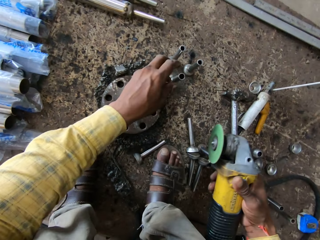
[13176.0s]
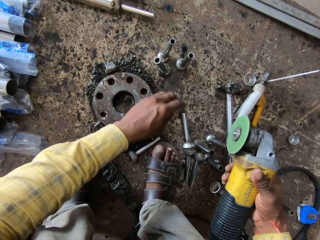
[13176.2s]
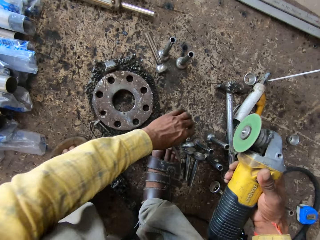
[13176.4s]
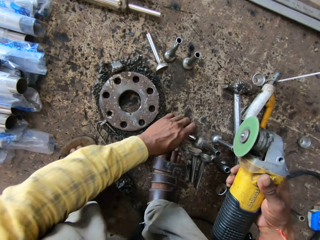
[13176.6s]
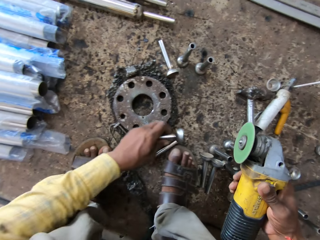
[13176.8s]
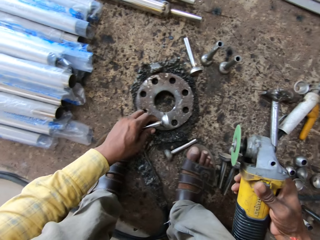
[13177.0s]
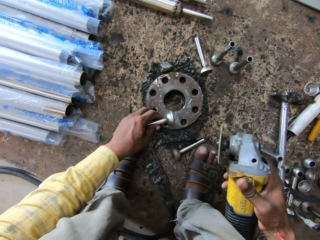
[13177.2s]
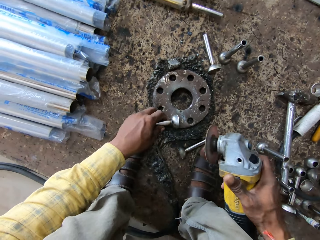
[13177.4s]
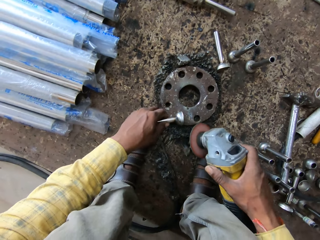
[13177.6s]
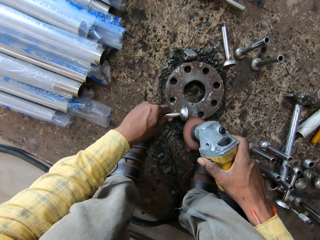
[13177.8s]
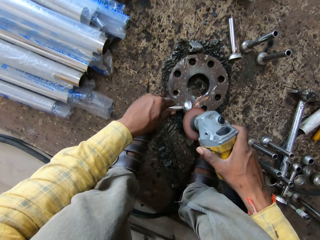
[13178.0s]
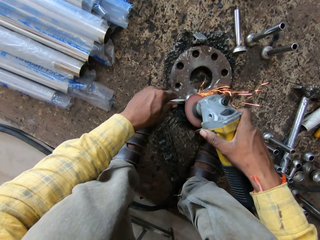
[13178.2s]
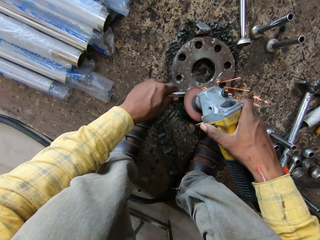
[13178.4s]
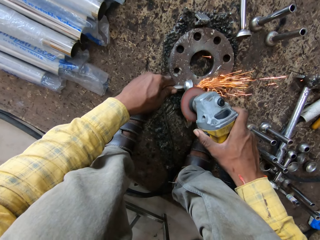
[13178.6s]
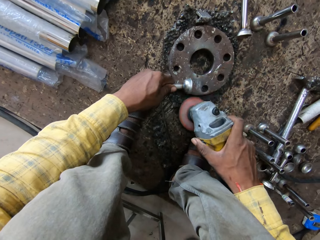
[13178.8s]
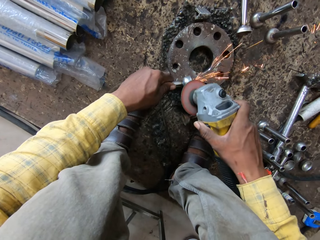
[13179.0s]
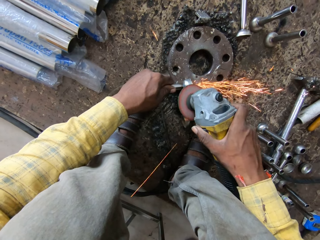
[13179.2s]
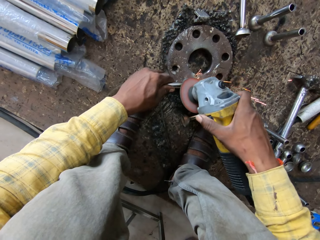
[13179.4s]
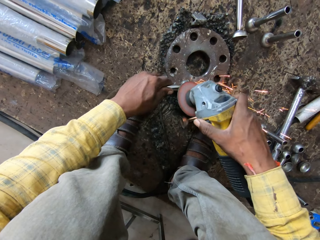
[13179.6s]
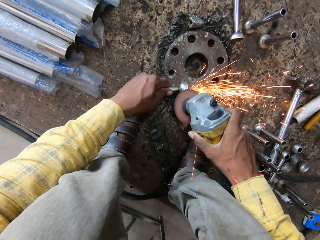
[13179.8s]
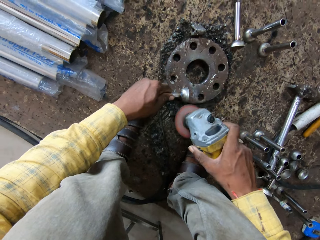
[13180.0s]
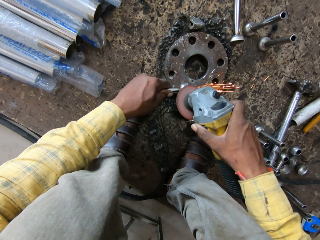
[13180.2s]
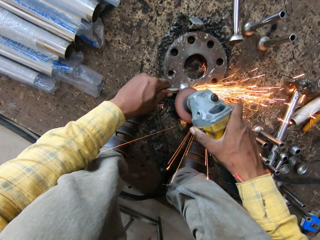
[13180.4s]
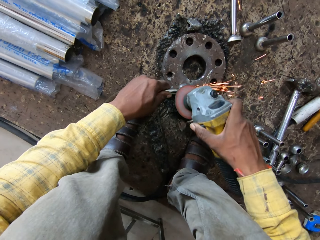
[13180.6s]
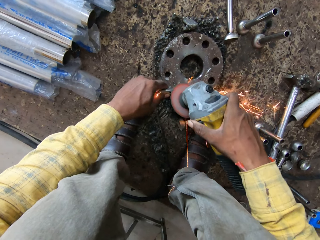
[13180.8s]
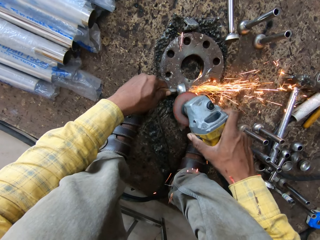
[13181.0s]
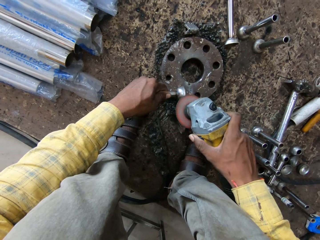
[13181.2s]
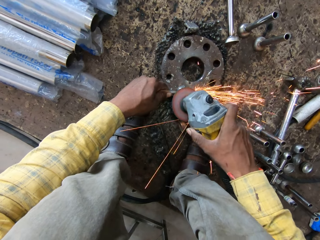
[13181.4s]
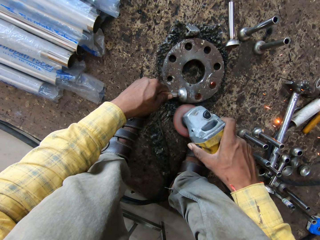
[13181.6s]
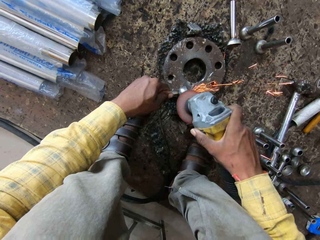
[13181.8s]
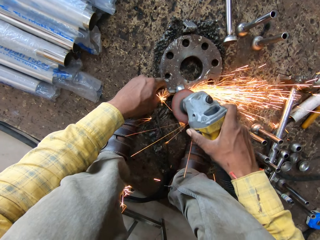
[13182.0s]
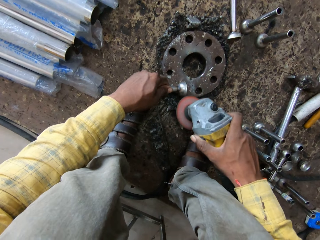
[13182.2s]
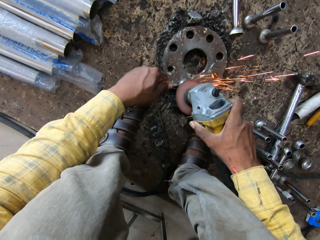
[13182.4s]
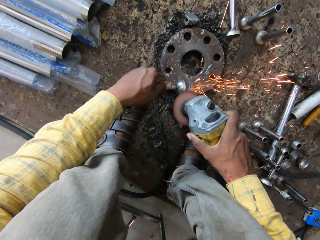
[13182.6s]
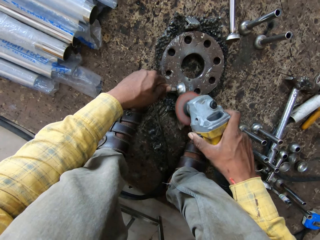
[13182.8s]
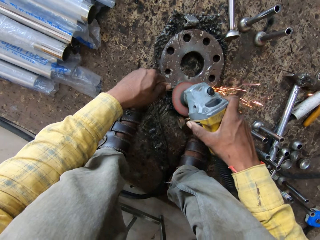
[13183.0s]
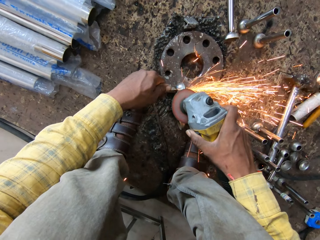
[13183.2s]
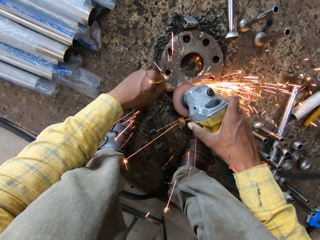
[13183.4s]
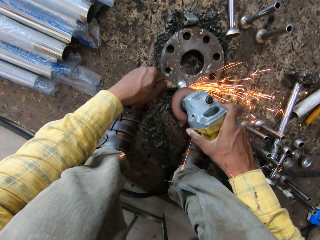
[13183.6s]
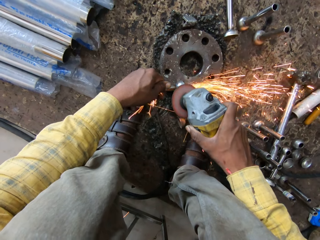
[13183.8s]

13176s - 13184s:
The camera wearer puts down the metal. They take the metal from the floor. They take the metal from the floor again. They put down the metal. They grind the metal using a grinder.

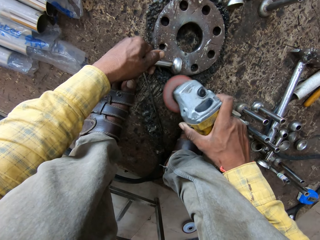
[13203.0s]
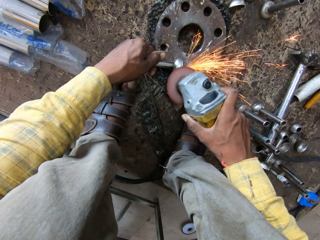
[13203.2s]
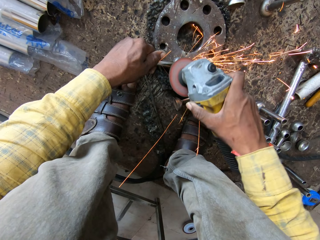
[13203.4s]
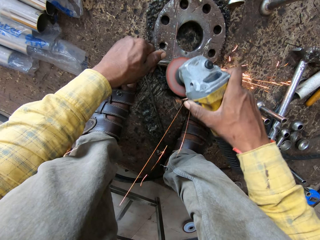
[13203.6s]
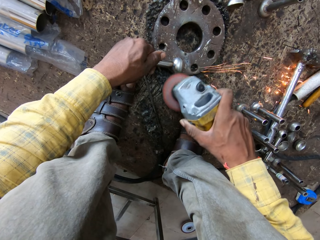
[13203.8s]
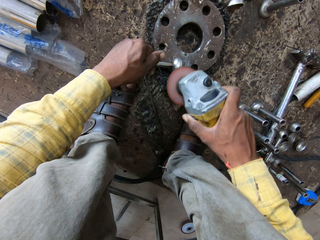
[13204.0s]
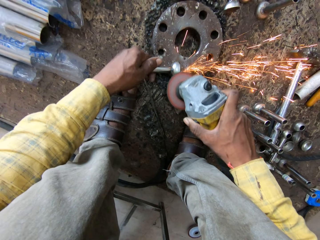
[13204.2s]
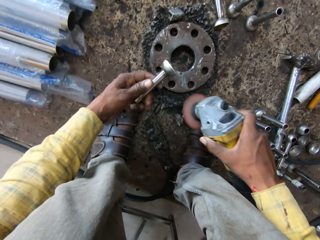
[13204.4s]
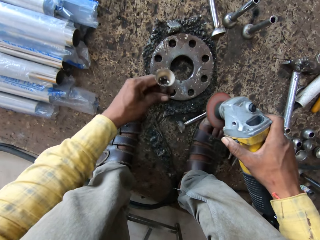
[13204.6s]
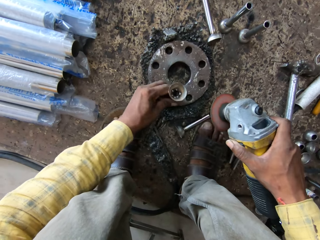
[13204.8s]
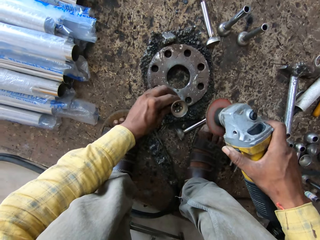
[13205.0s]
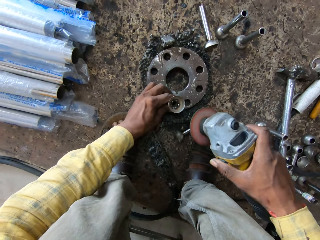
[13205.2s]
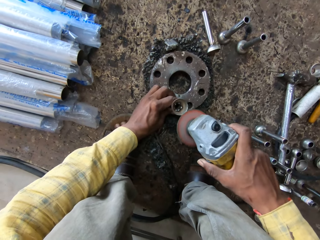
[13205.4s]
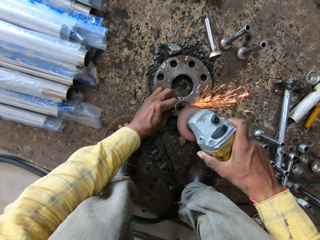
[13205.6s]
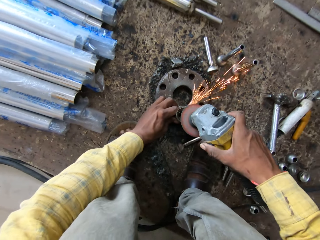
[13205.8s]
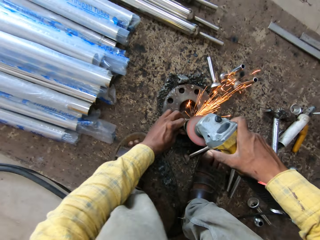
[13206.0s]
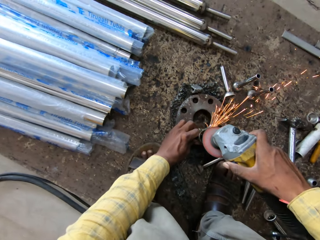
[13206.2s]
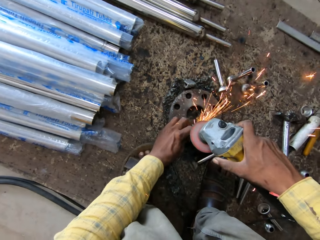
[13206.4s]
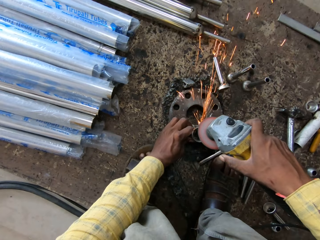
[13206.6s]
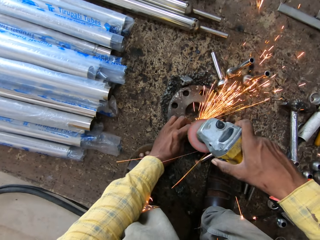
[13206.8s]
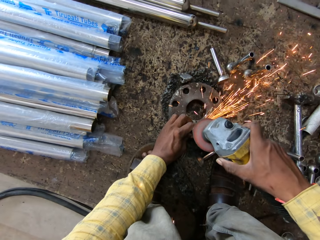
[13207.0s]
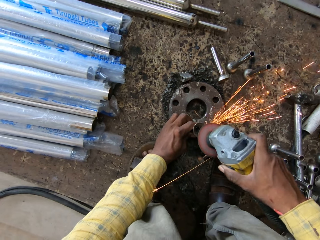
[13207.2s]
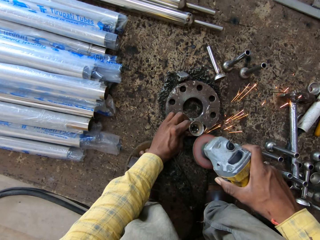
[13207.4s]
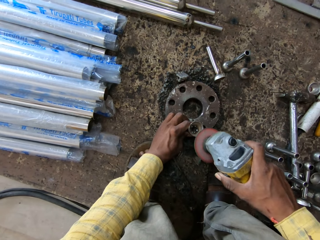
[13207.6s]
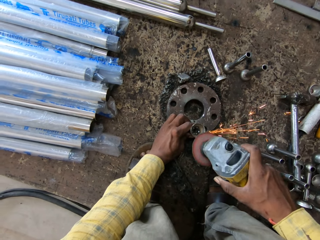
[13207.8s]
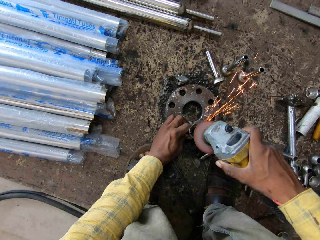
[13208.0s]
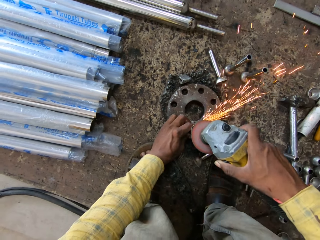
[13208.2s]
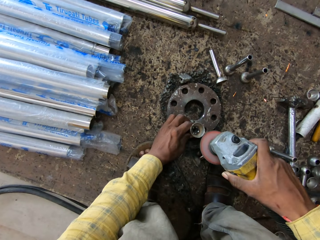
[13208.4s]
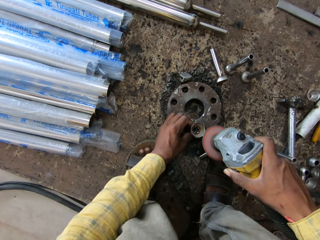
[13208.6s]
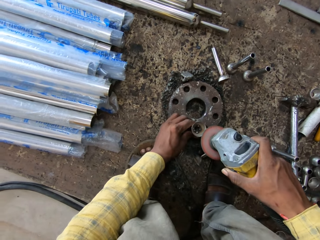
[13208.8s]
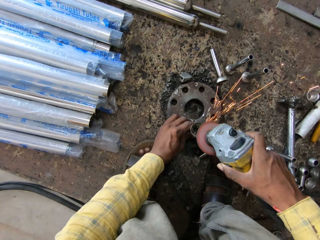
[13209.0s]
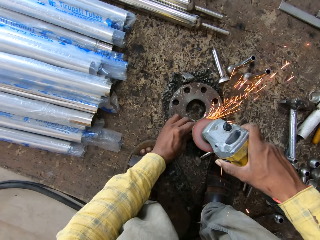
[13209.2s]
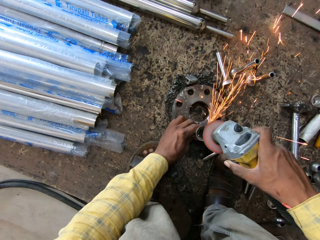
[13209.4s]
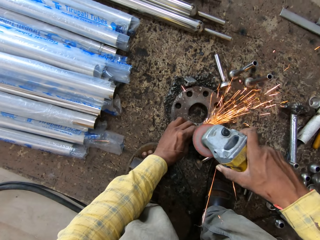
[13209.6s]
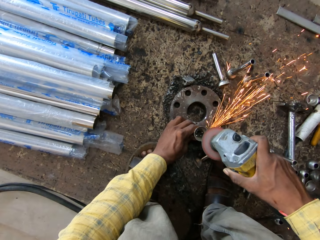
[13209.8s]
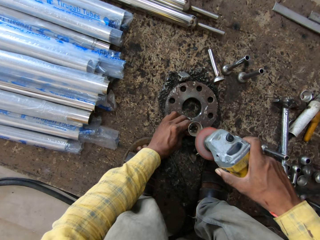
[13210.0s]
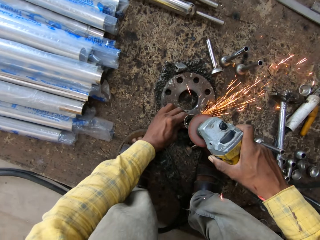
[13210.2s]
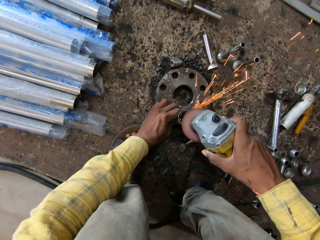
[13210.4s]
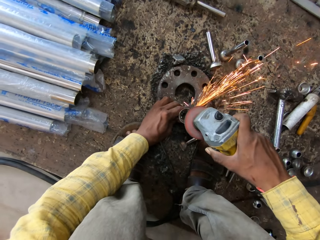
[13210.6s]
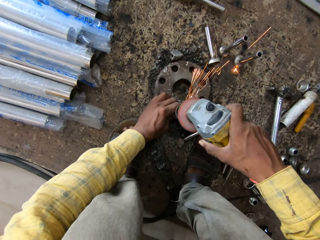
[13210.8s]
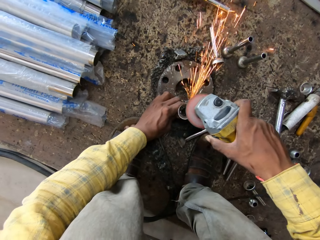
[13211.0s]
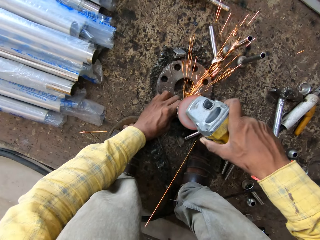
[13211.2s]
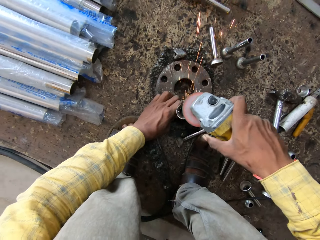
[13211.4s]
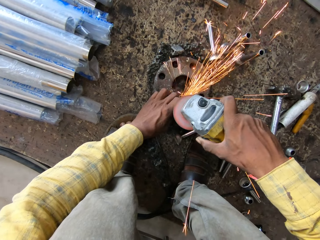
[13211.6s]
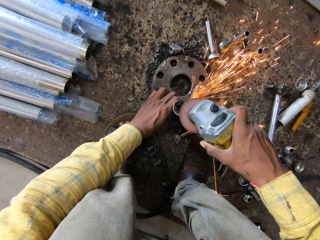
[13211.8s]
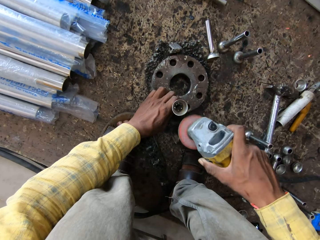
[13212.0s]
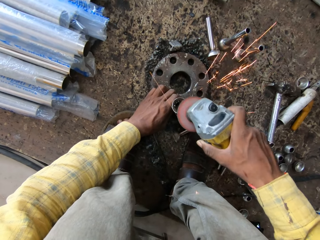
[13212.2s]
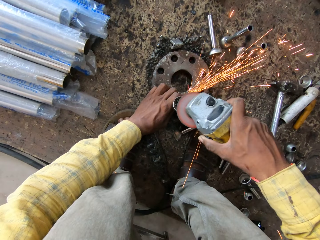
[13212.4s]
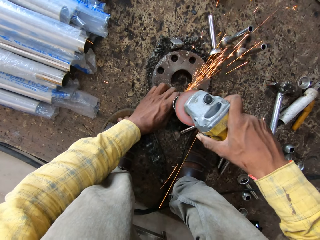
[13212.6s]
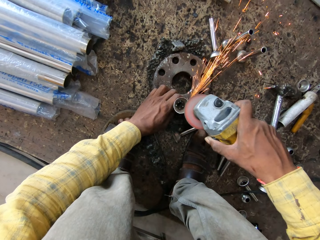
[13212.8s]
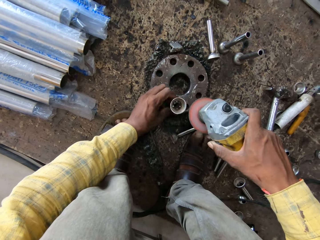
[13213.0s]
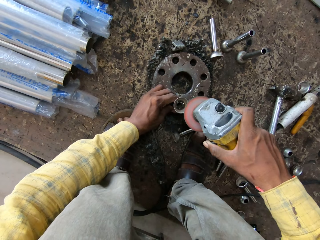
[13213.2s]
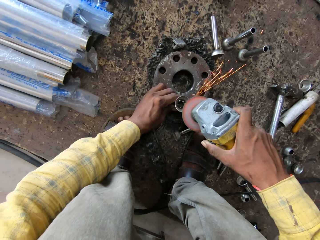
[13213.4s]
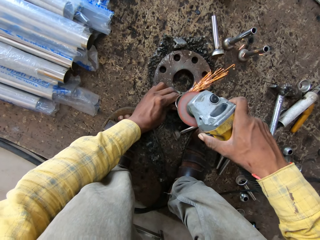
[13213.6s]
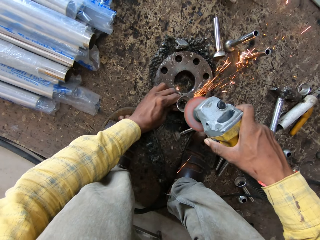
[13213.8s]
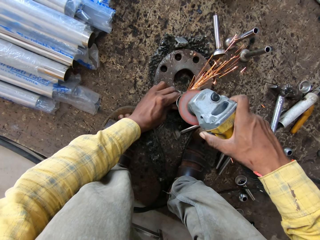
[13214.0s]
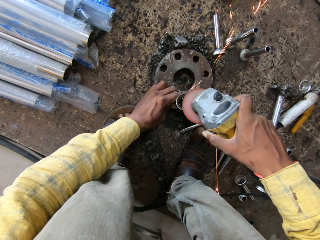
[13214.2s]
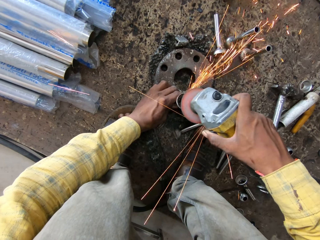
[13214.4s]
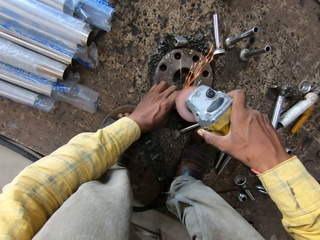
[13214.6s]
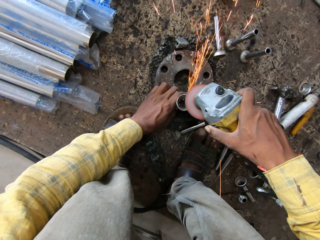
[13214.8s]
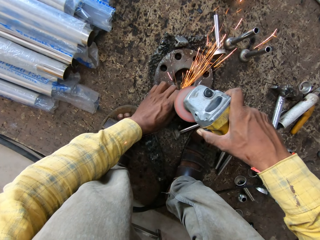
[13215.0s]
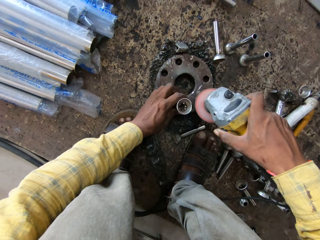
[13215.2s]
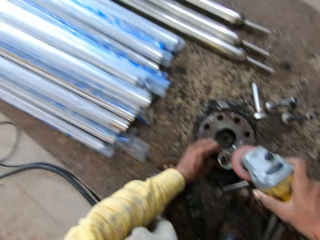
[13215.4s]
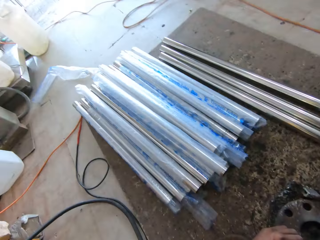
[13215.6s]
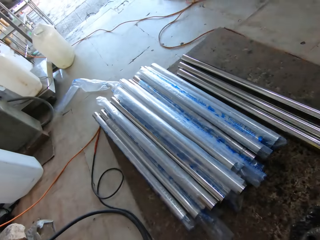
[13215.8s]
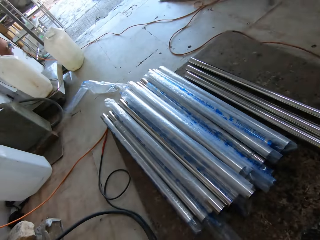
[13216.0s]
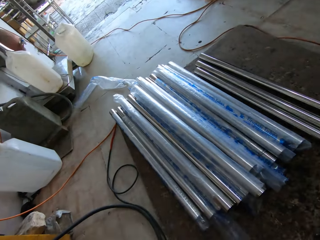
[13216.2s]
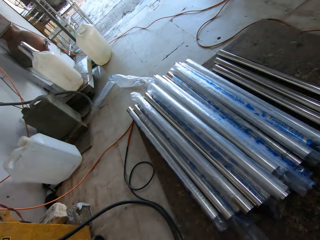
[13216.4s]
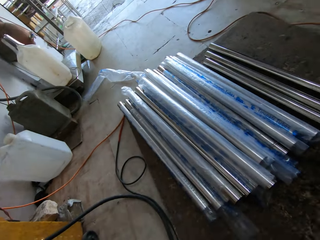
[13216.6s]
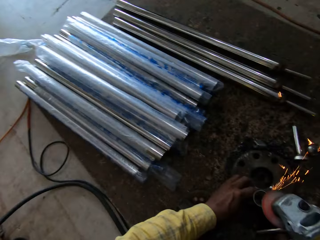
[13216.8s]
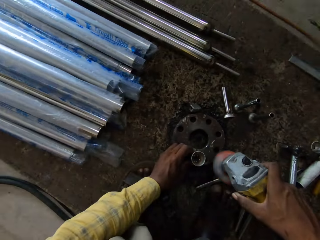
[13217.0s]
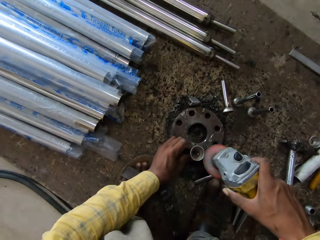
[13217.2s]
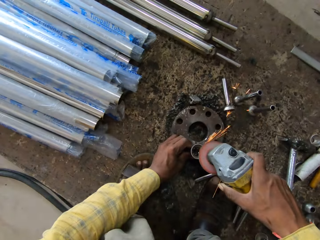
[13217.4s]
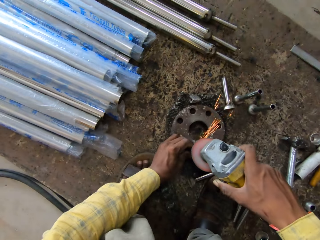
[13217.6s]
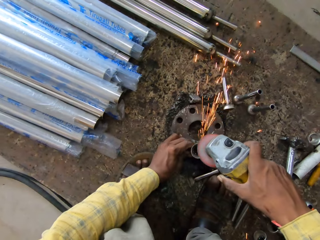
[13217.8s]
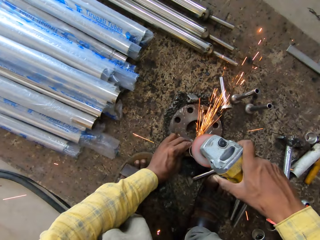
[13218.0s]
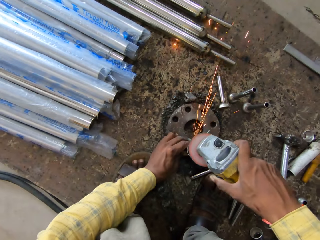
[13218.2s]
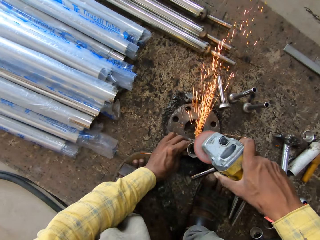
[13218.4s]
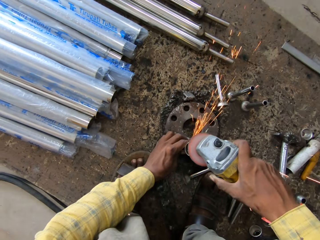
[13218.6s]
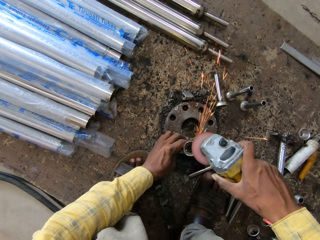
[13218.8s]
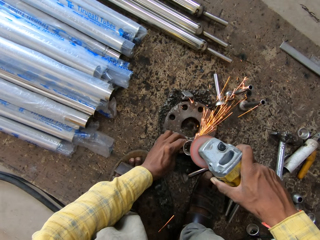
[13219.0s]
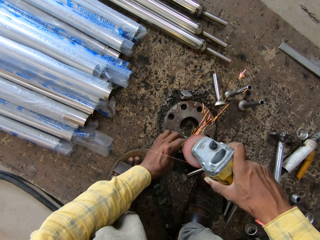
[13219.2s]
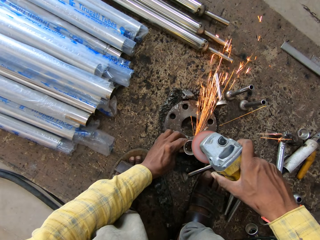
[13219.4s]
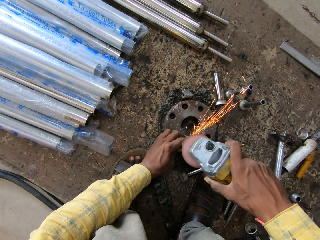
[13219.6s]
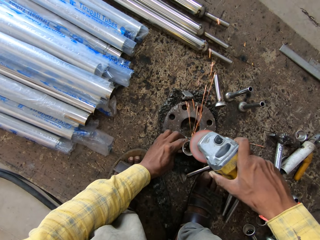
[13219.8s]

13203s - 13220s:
The camera wearer turns up the metal. They hold up the metal. They grind the metal using a grinder. They look around.
